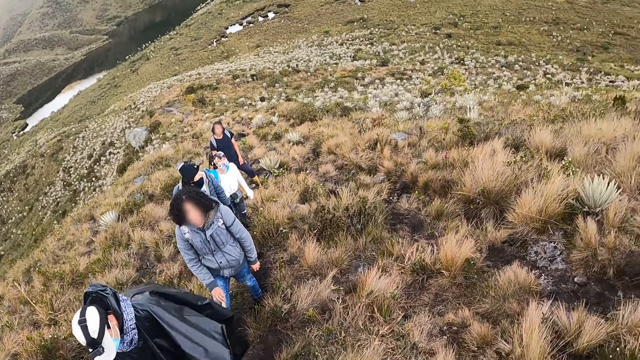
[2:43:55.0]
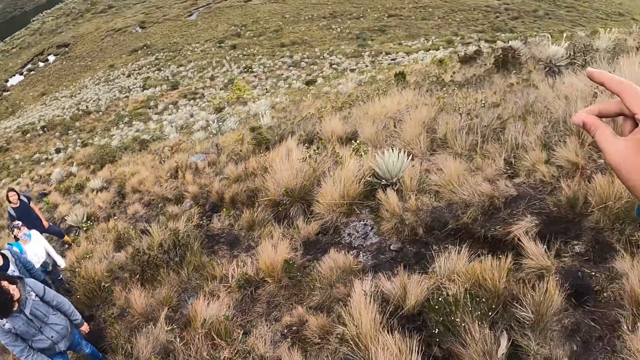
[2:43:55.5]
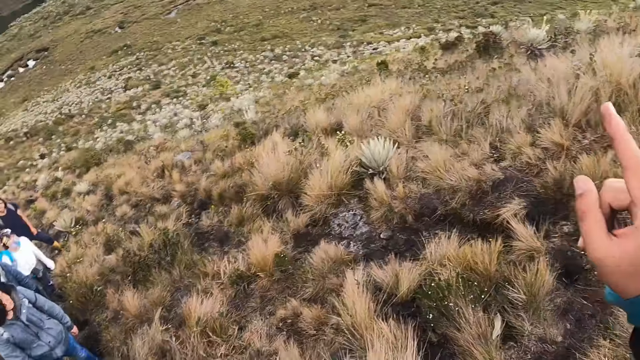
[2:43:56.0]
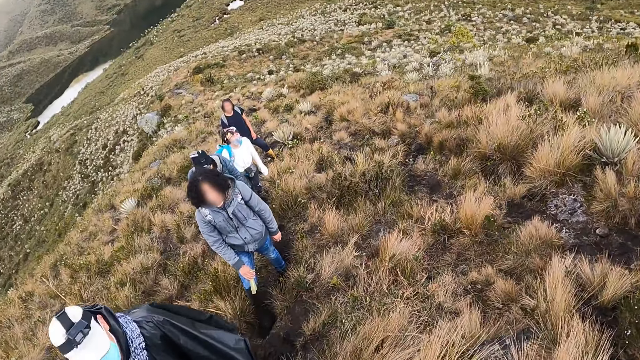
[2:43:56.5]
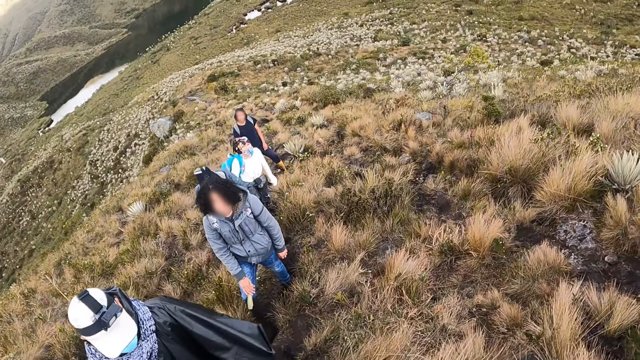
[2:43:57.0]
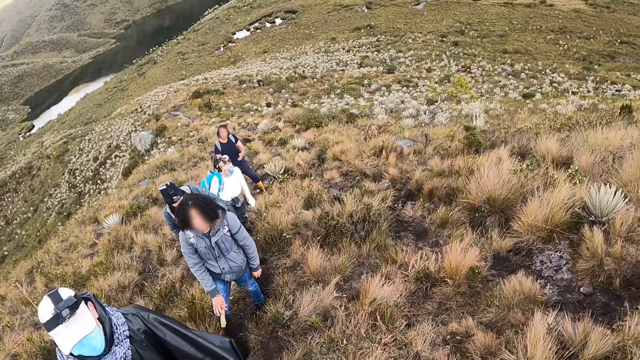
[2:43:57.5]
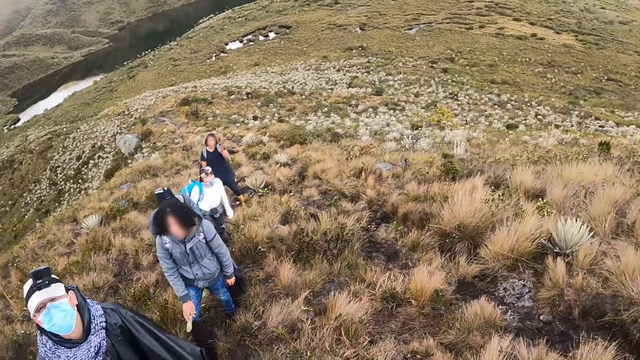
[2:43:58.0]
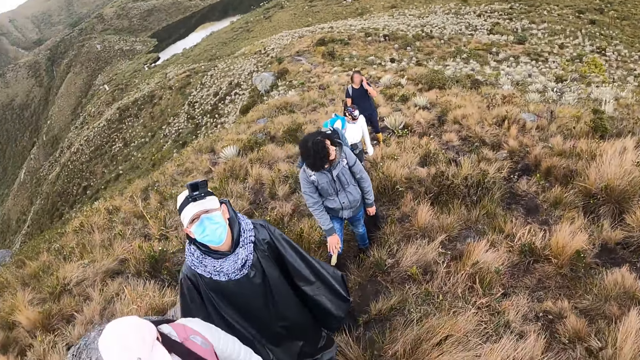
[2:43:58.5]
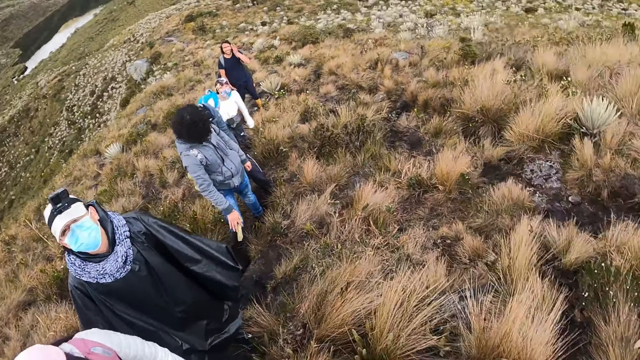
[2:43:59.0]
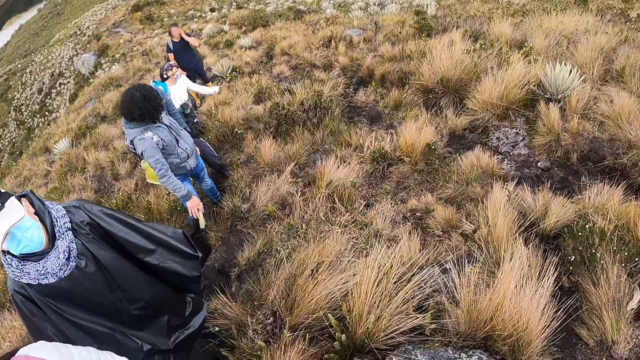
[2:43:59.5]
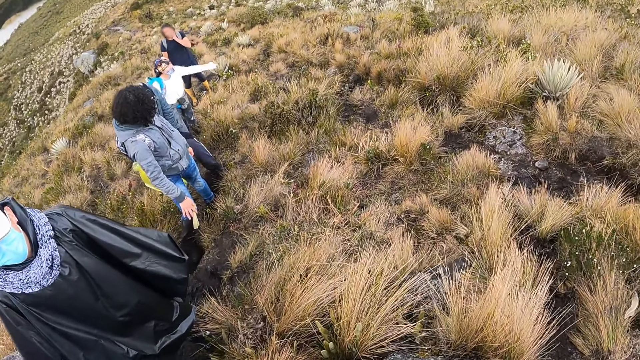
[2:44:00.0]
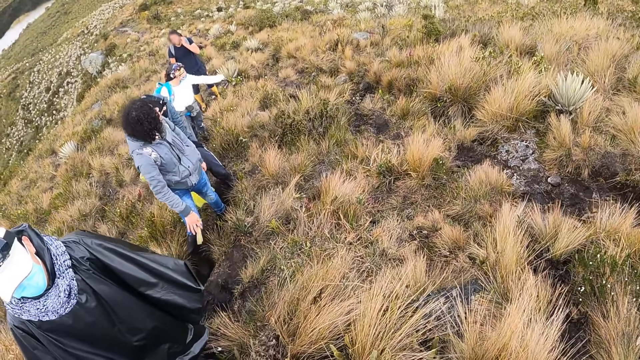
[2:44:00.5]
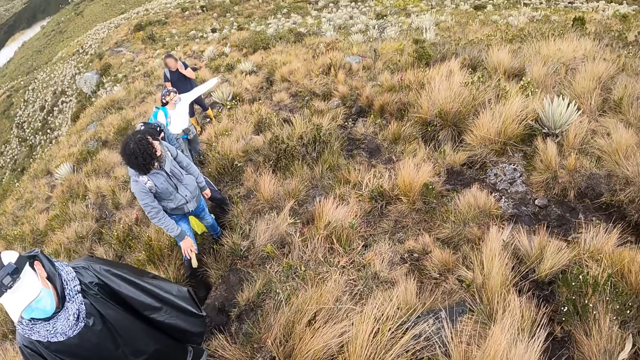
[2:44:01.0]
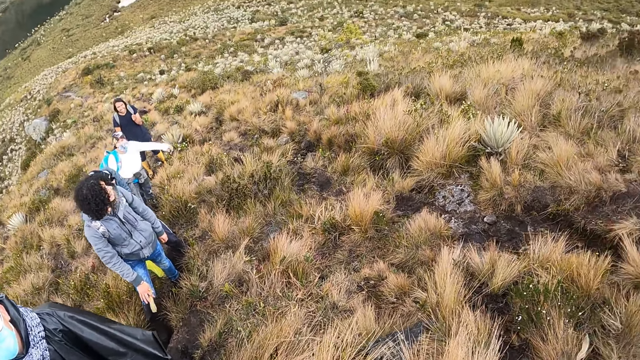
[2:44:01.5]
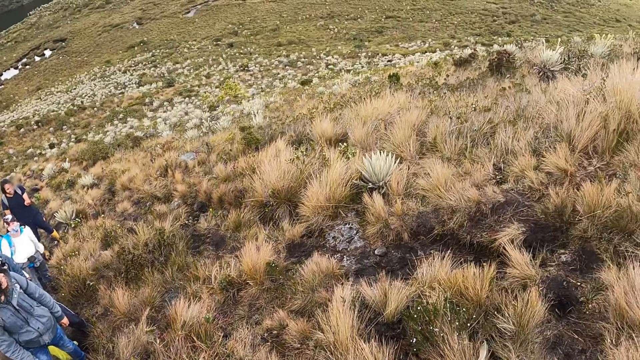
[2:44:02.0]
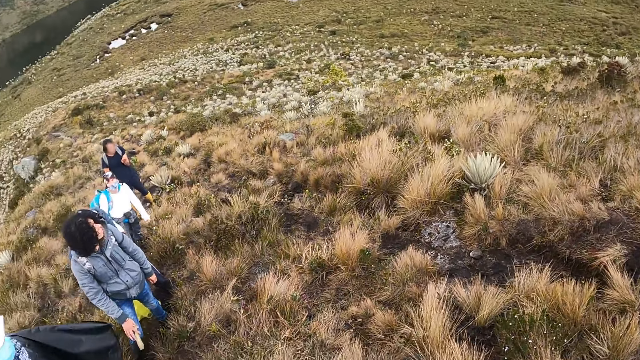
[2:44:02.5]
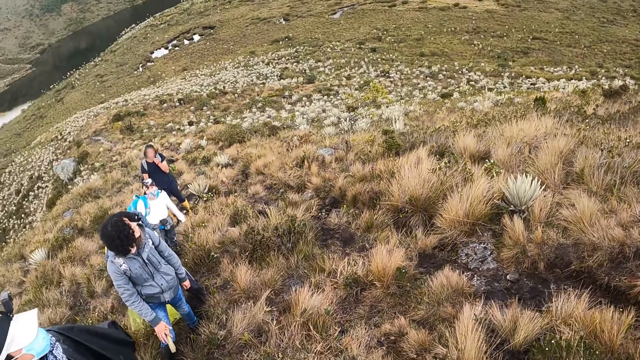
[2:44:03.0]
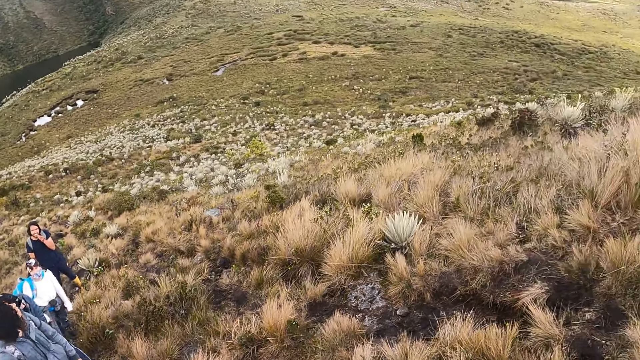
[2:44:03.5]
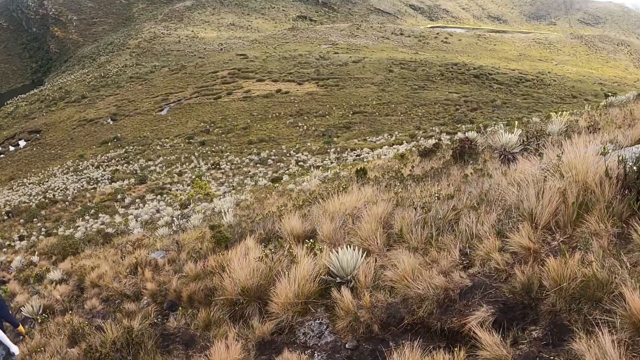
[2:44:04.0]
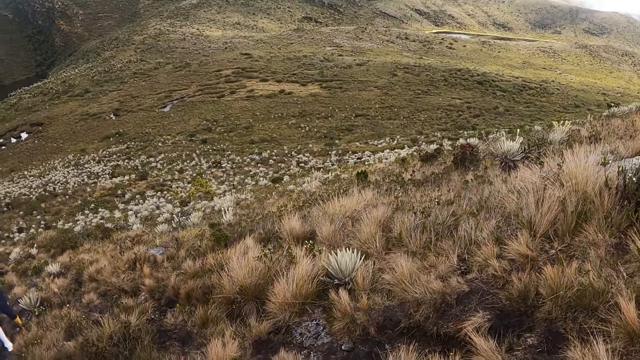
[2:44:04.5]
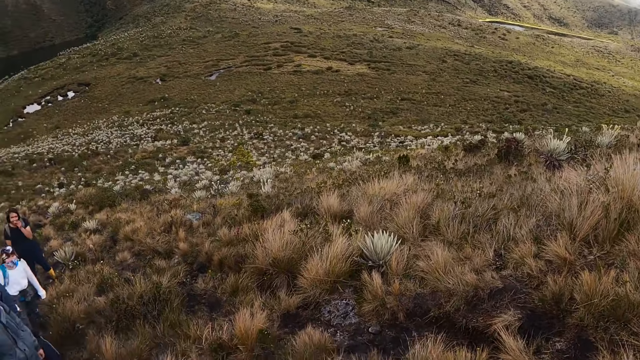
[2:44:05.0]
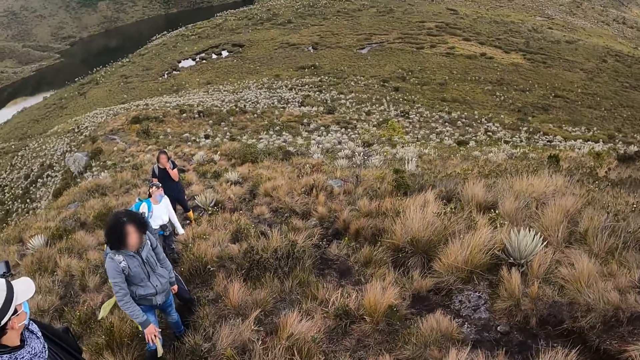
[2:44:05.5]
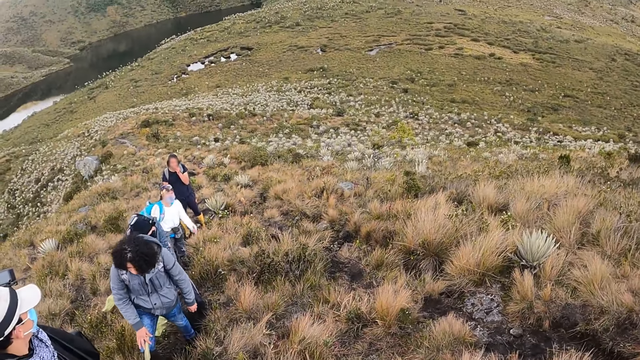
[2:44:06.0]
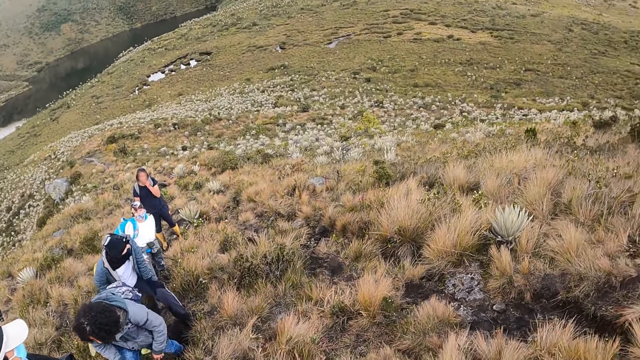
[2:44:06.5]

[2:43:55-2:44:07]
A woman interacts with the camera wearer.

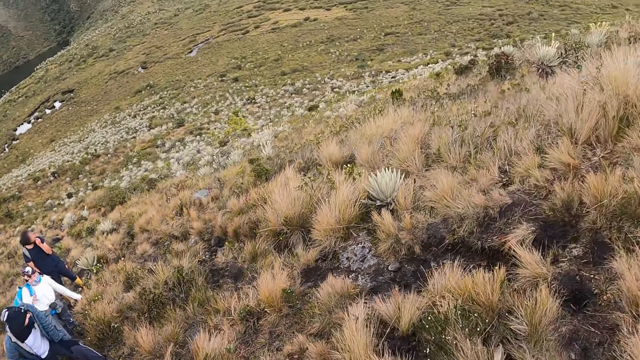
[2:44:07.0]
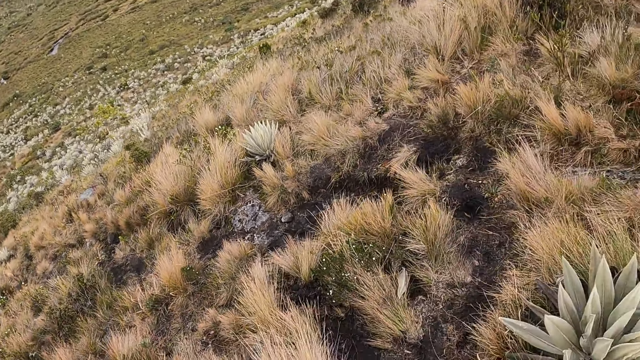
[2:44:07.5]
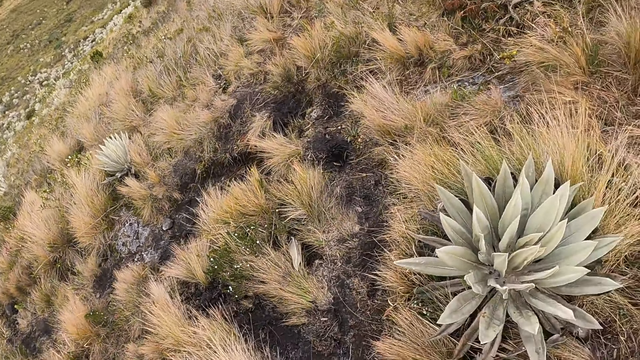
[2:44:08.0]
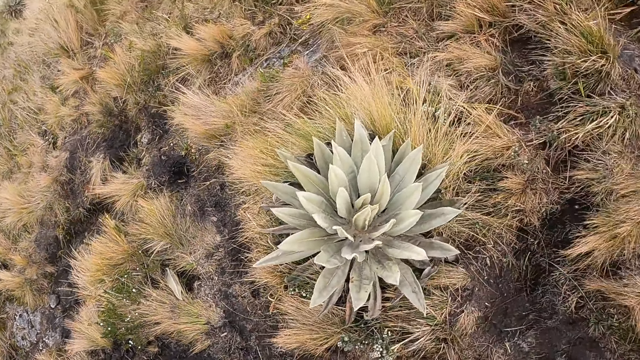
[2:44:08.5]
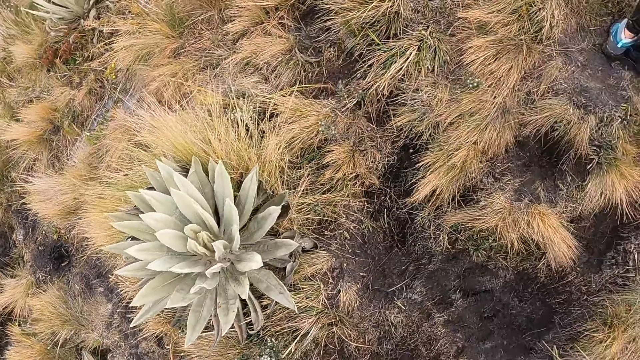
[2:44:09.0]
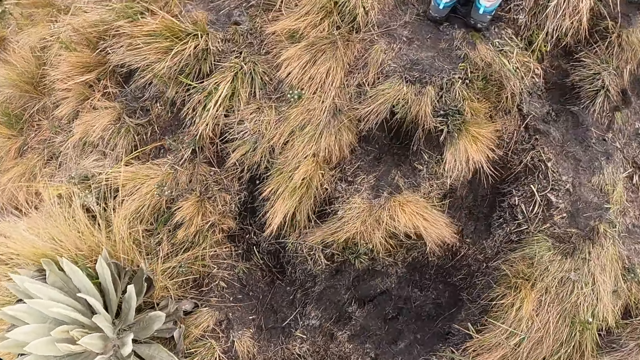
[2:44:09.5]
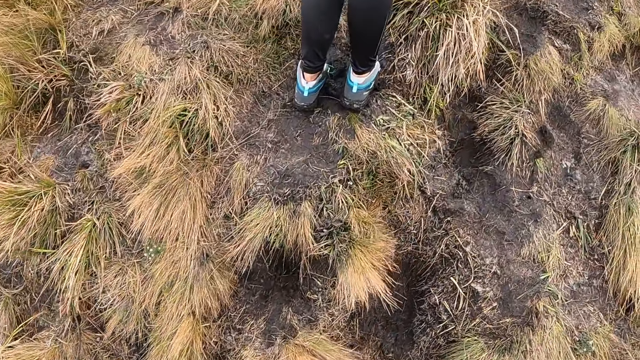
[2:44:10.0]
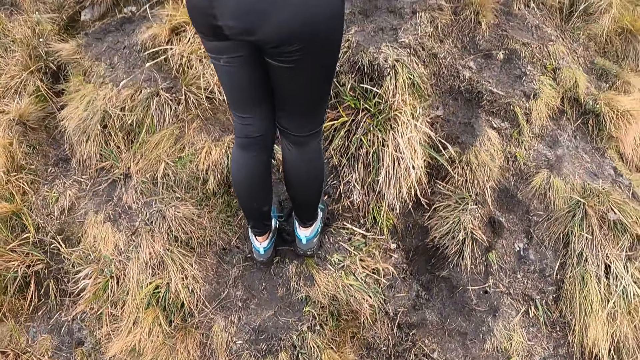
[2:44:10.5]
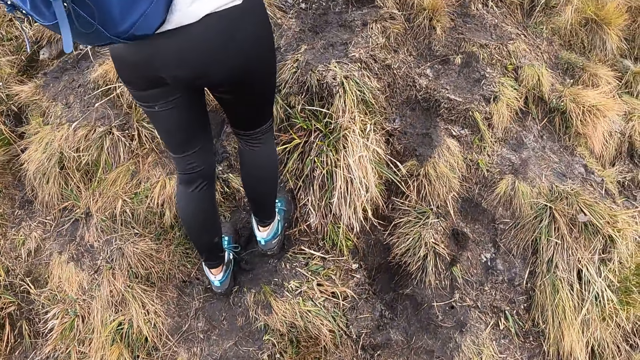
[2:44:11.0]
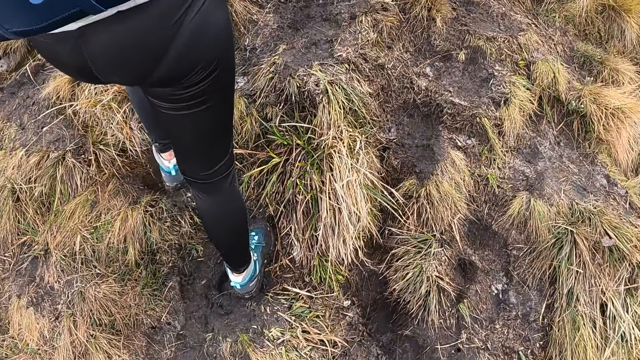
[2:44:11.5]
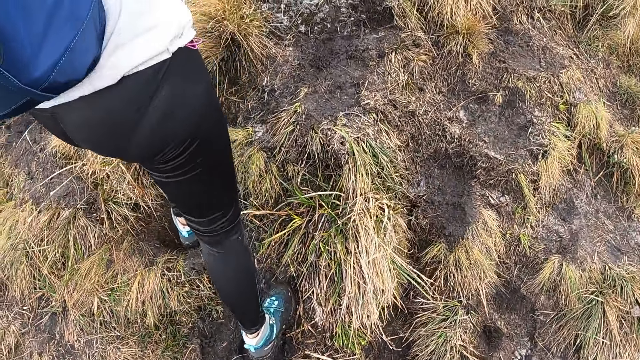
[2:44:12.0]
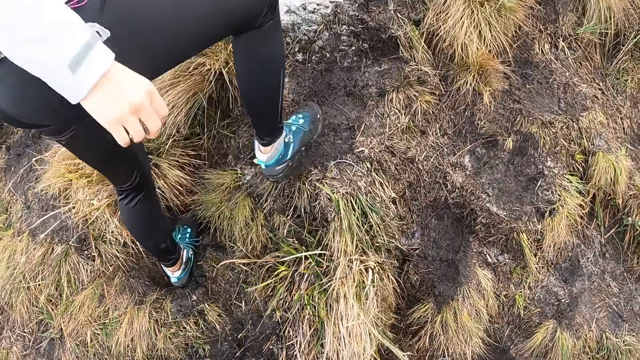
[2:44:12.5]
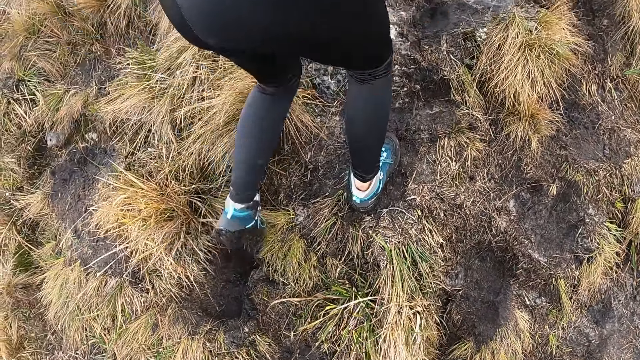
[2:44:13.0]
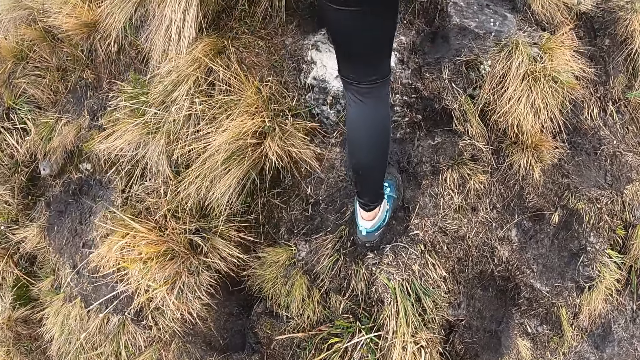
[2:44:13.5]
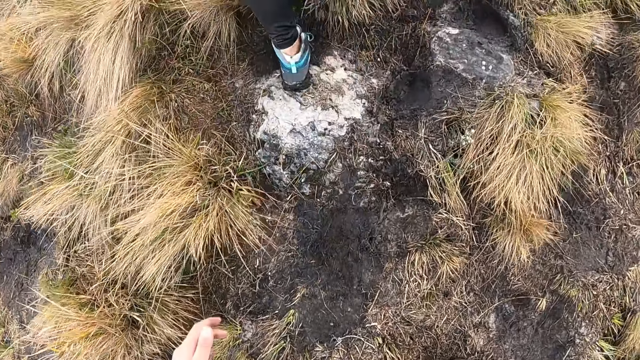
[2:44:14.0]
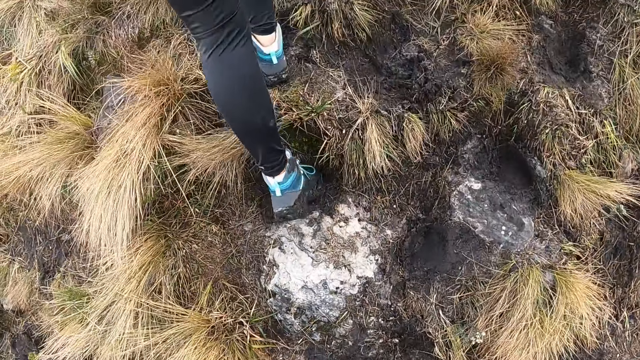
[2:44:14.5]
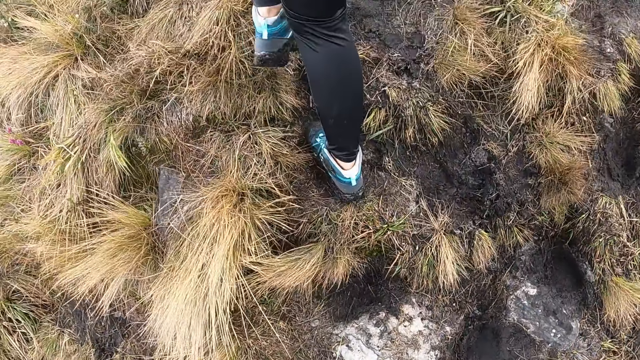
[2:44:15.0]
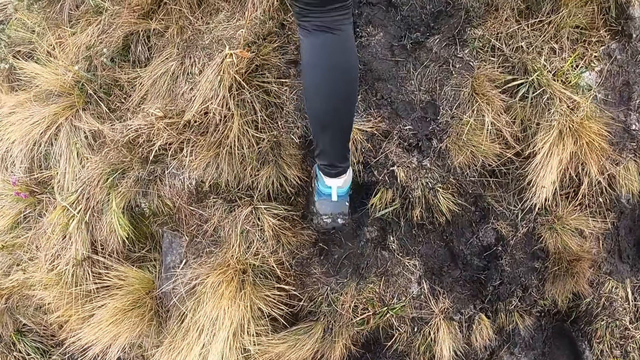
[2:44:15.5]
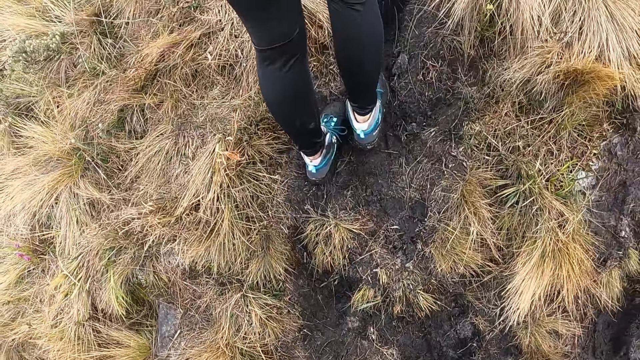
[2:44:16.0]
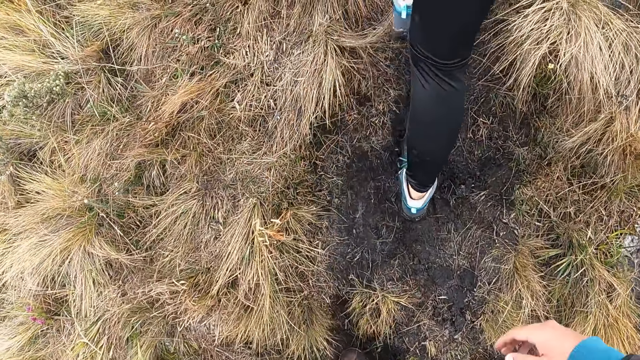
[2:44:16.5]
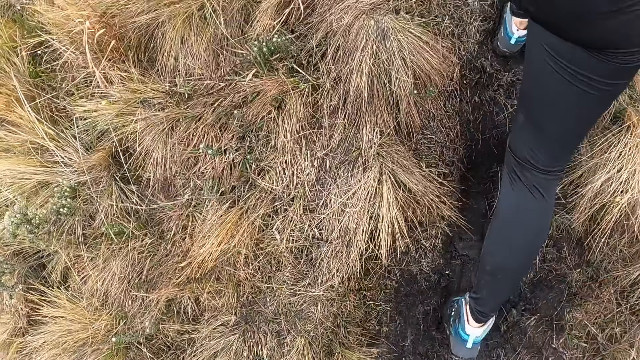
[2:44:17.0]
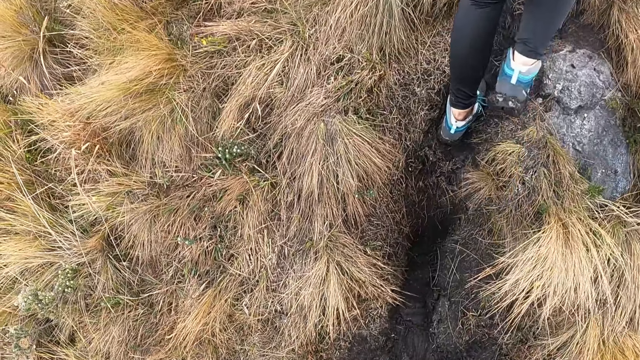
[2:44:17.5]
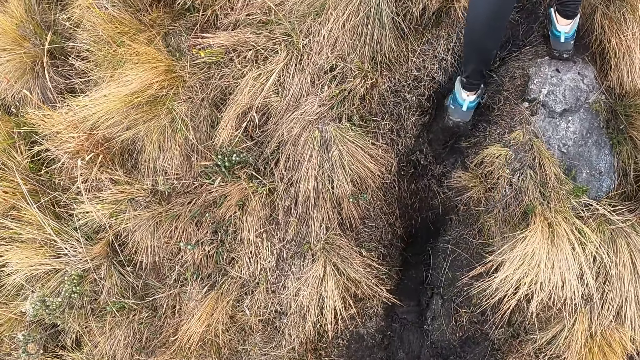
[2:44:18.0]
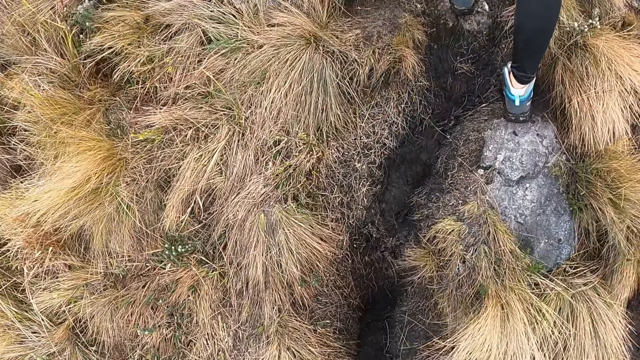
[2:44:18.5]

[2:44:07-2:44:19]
The camera wearer walks on the path.
